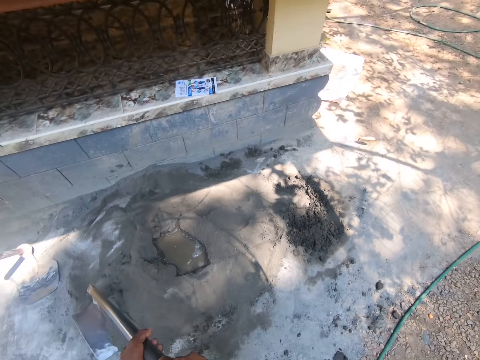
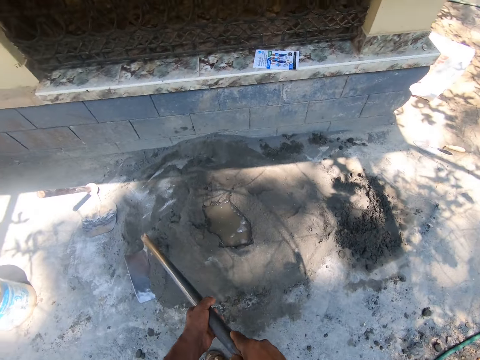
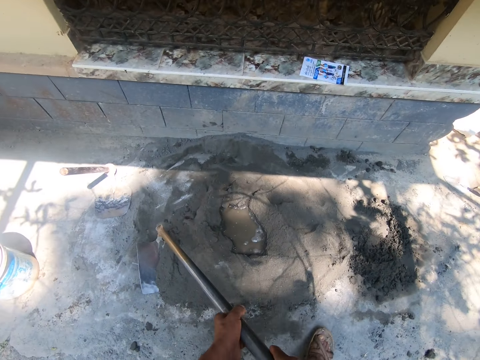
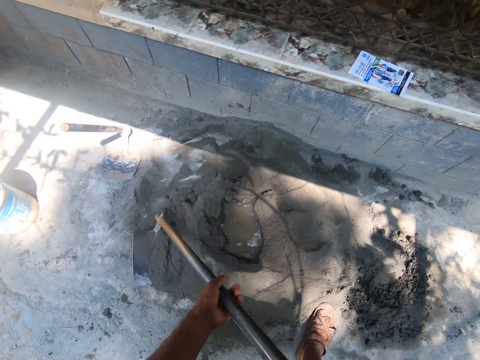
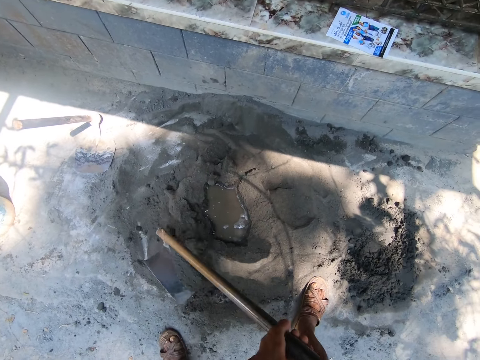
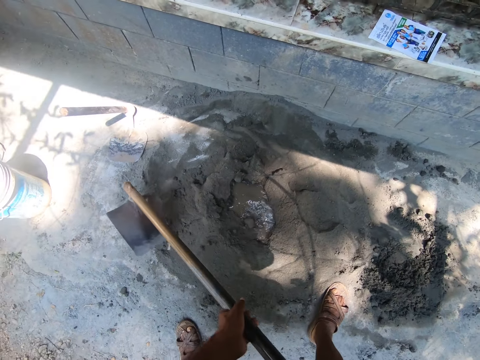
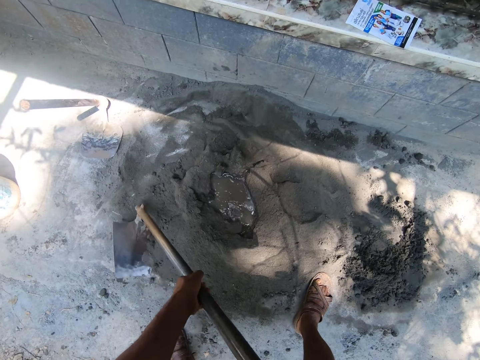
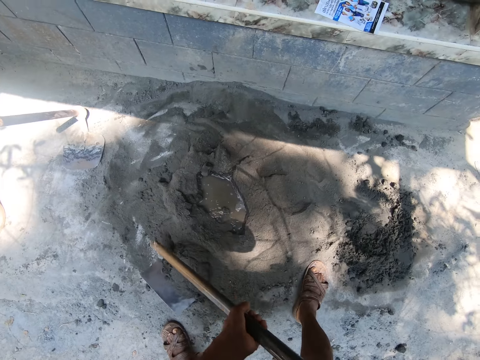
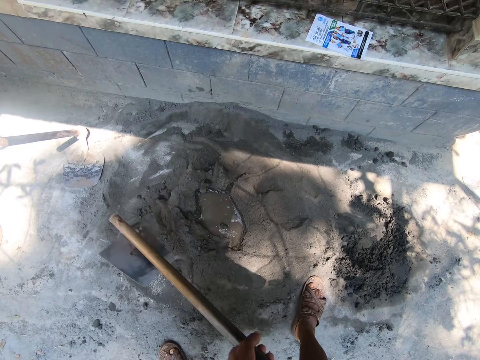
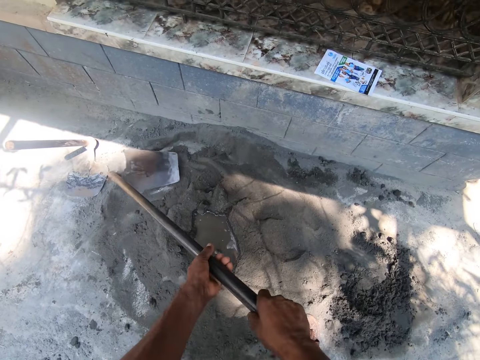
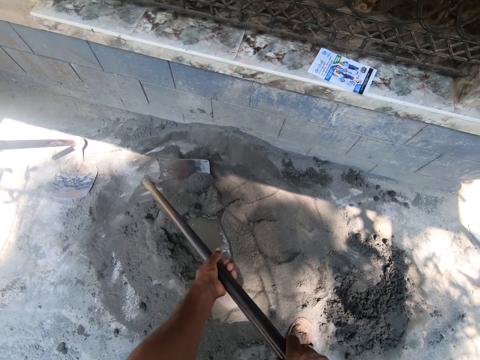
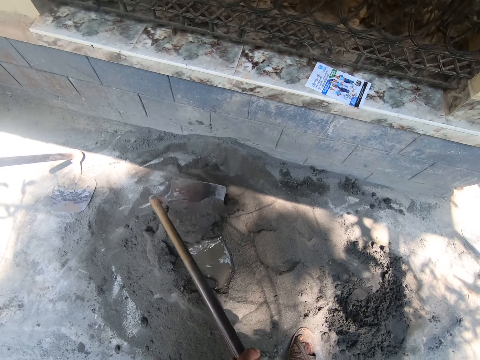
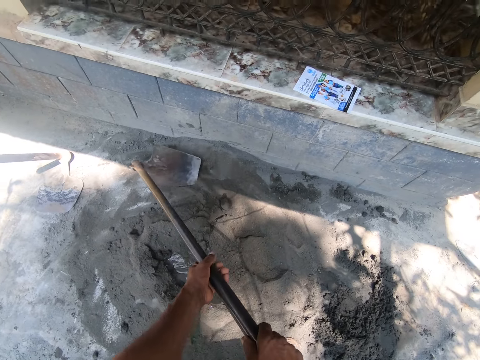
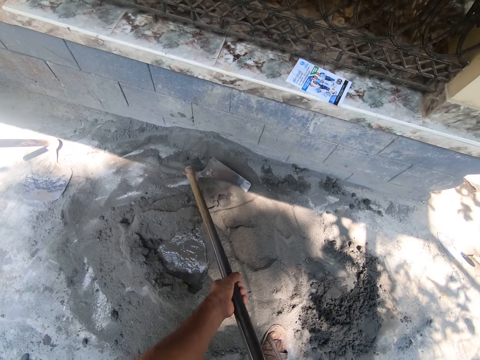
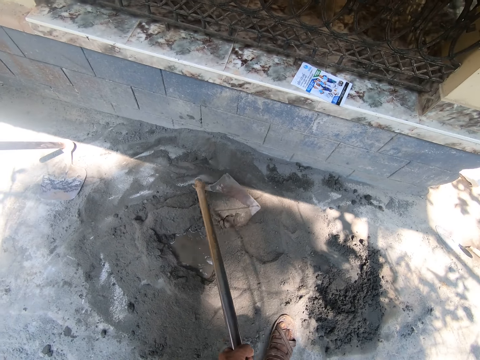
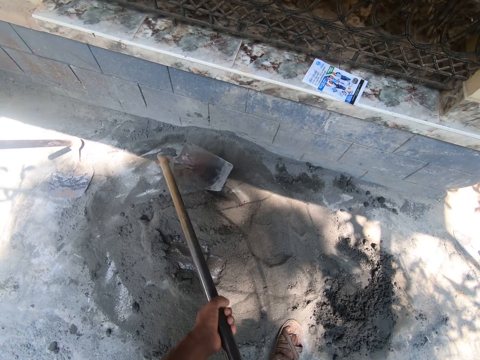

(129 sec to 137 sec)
The camera wearer looks around. They mix the cement with water.

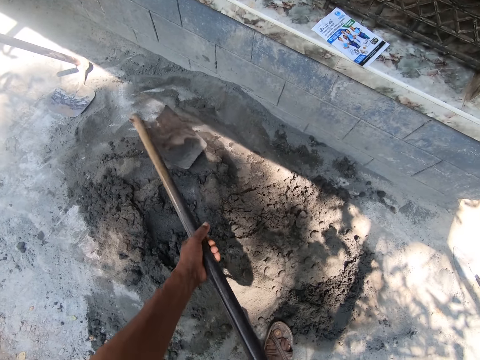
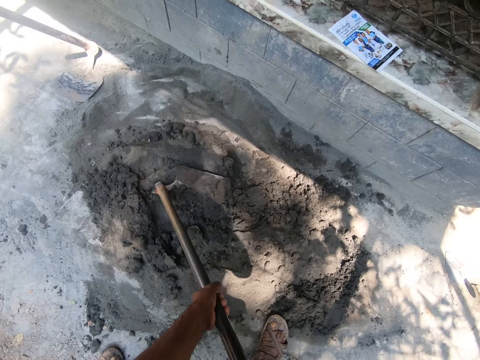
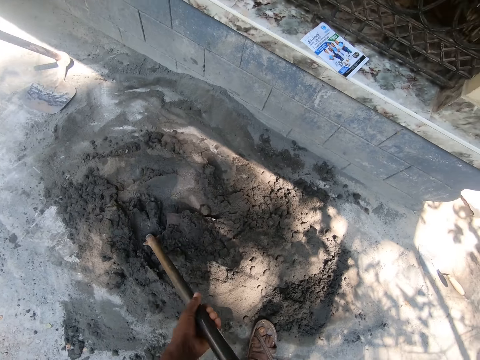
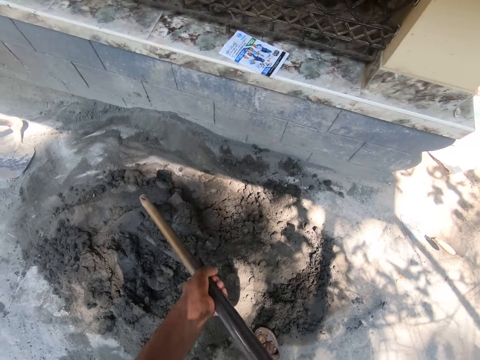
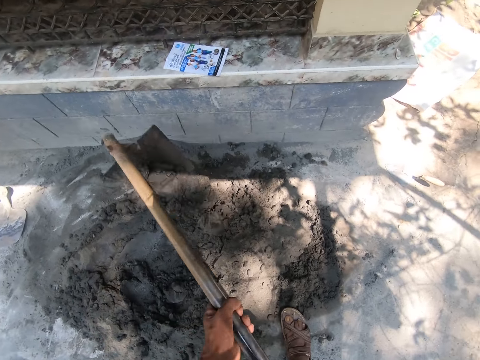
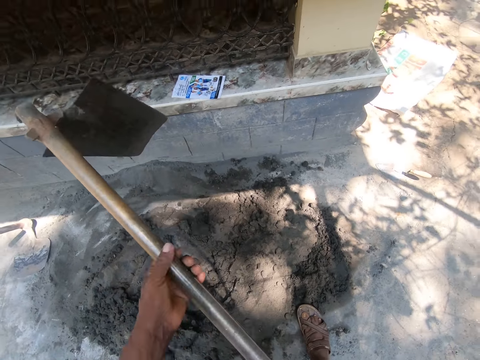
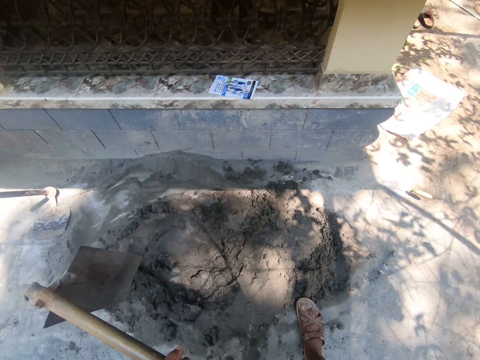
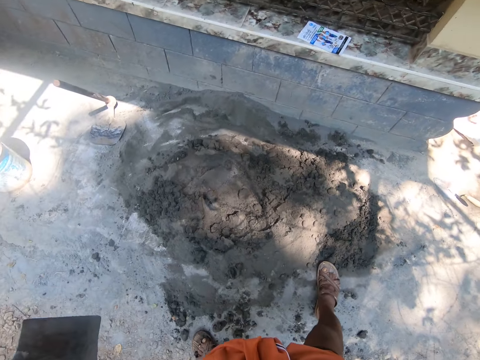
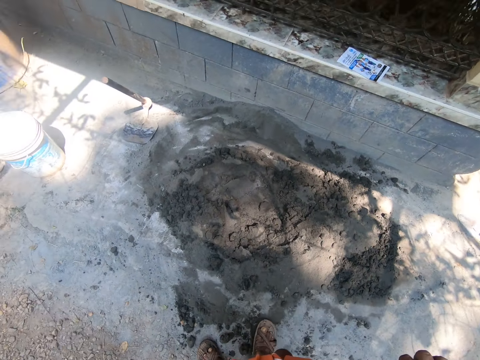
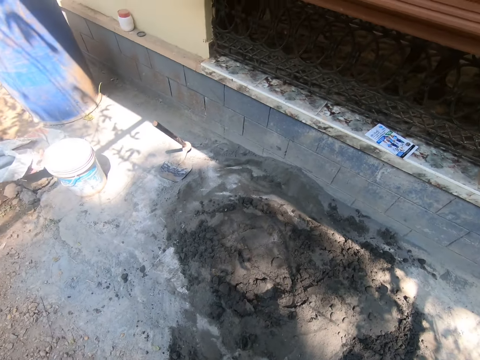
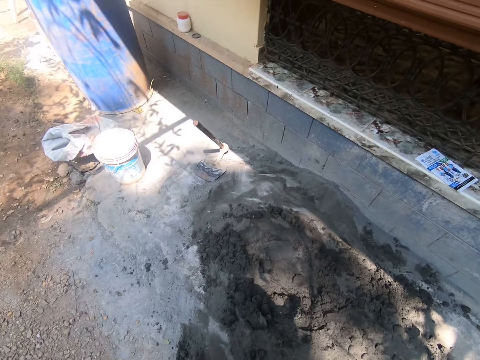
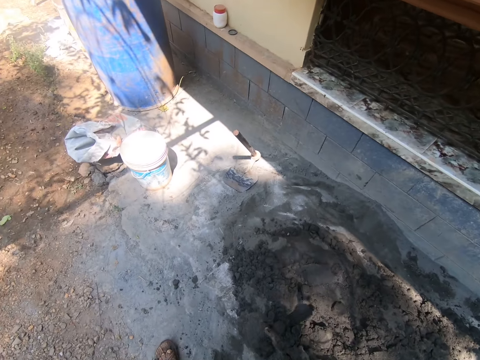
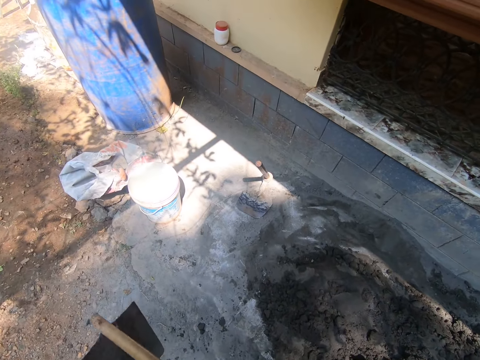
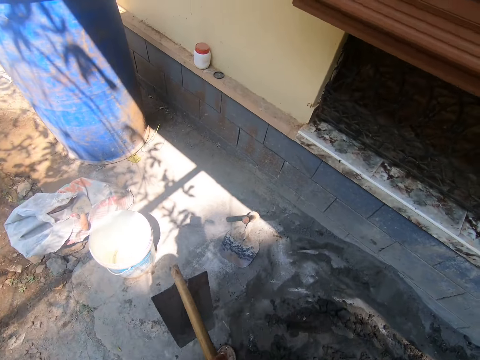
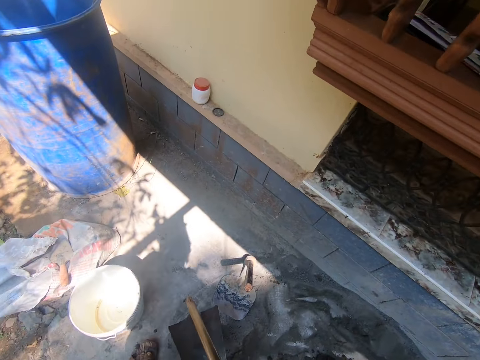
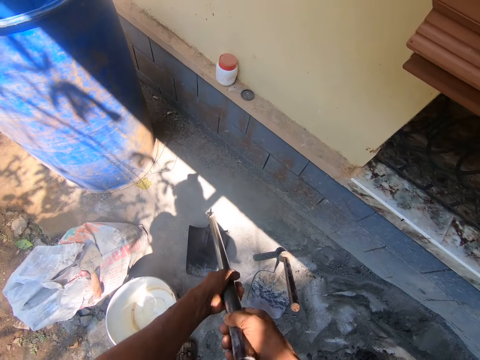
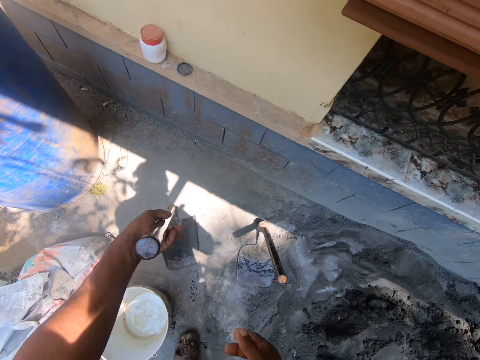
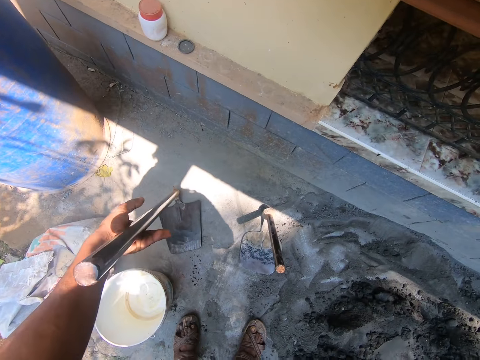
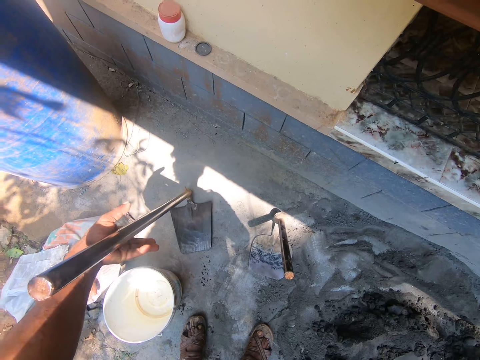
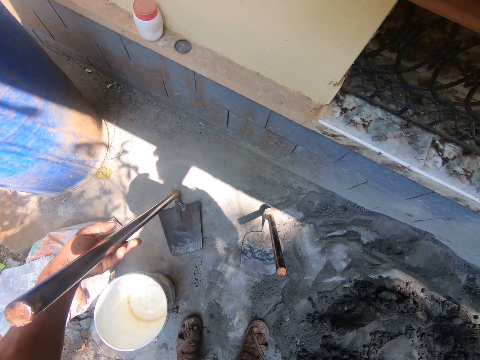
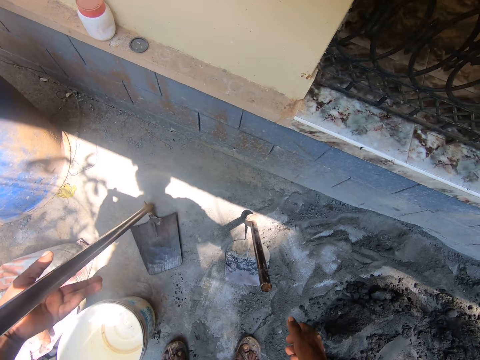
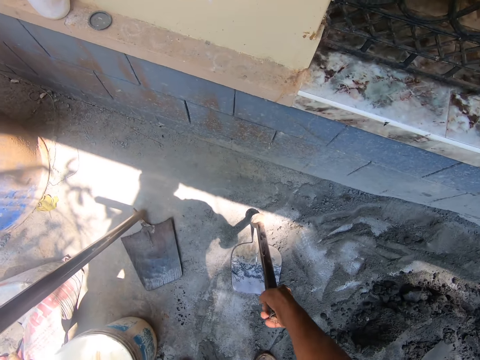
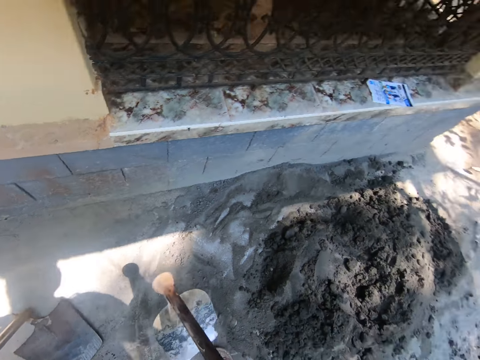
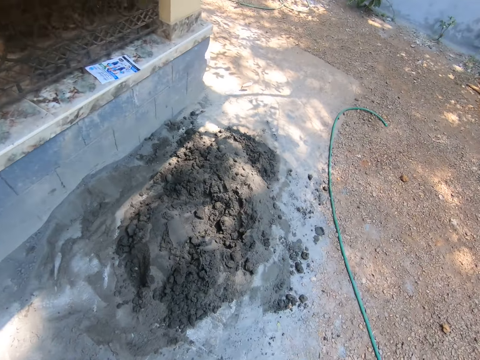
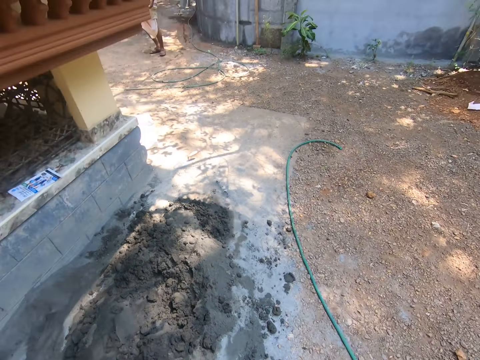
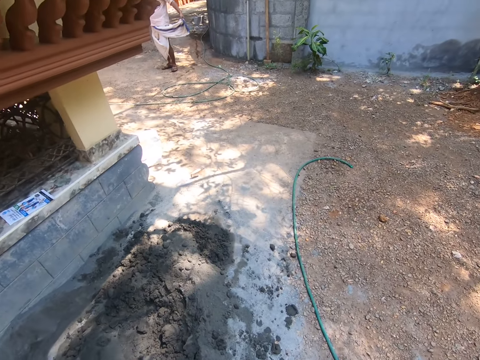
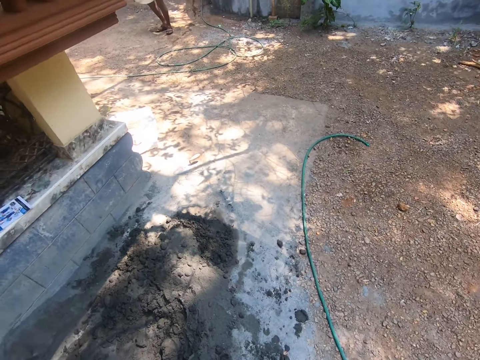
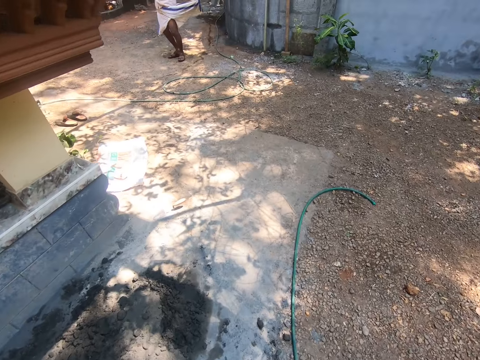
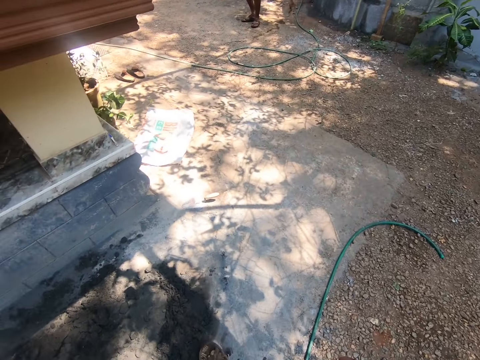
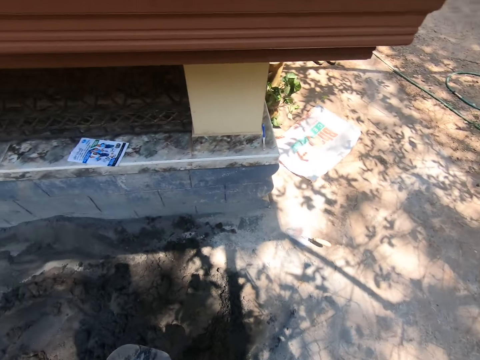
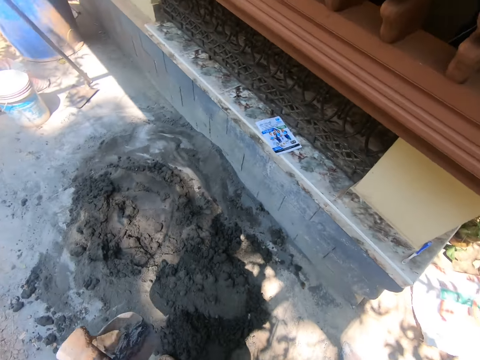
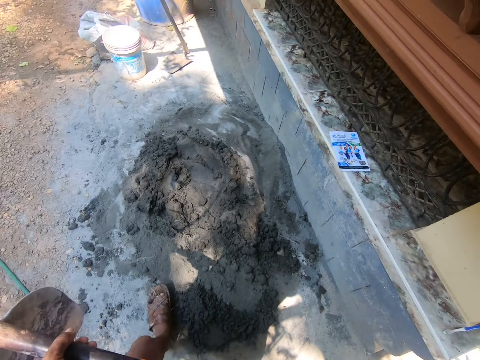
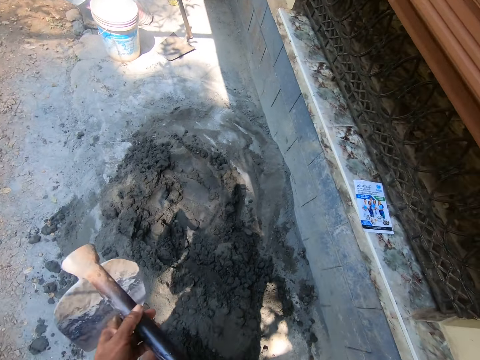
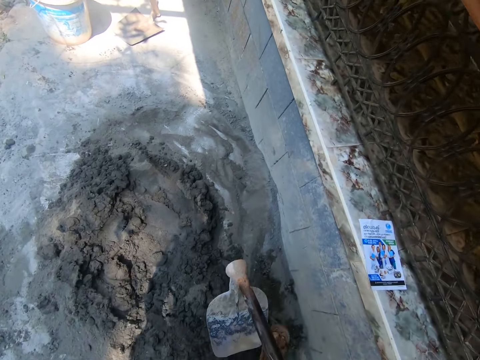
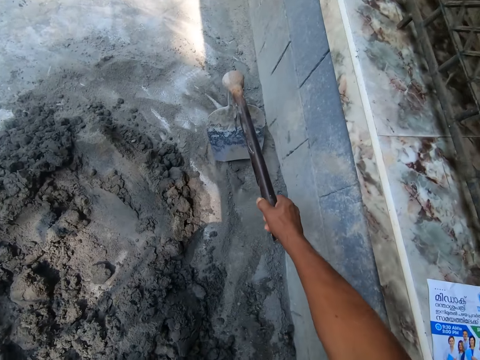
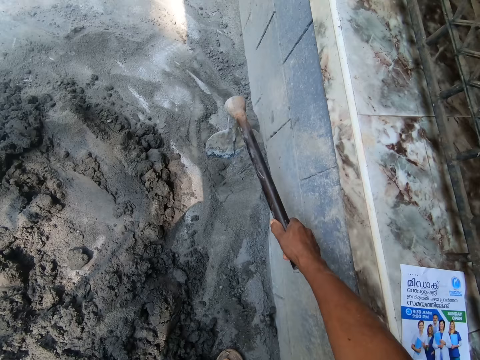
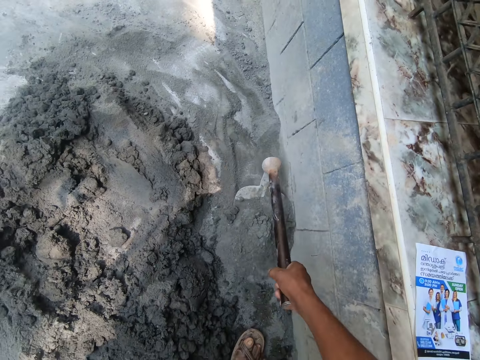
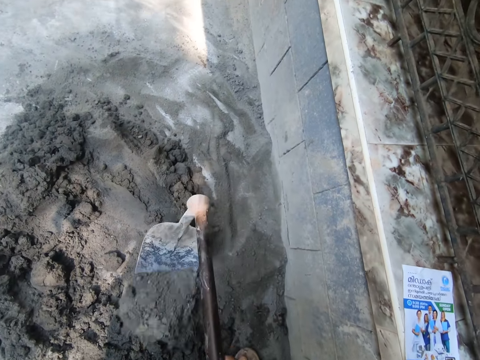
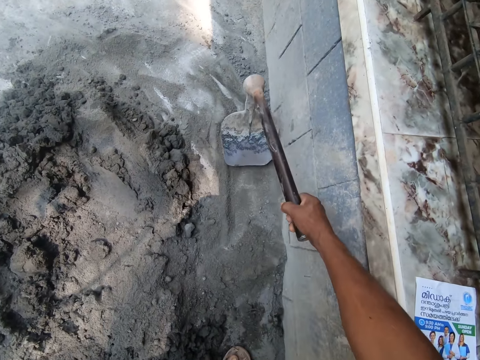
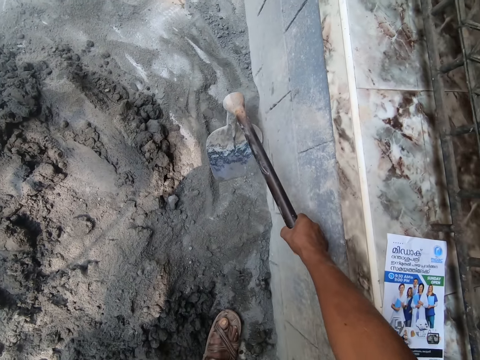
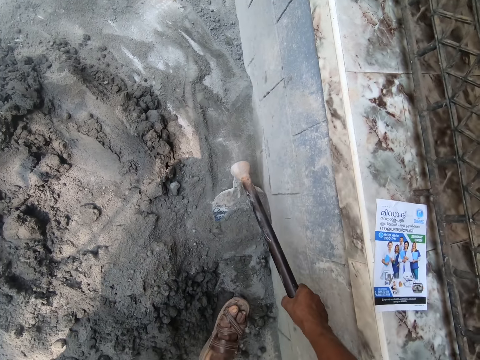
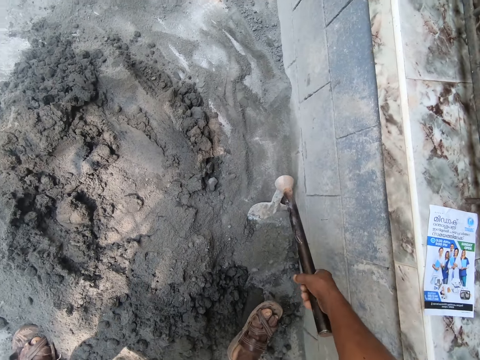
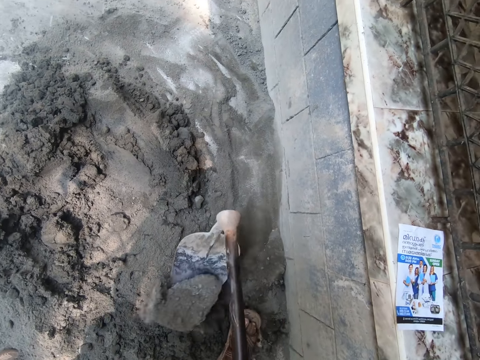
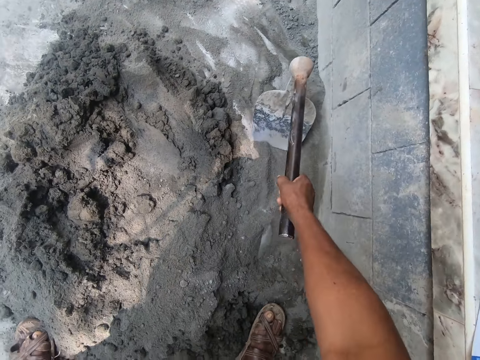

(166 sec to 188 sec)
The camera wearer lifts the hoe from the mortar with both hands. He drops the hoe on the floor with both hands. He picks up the hoe with his right hand. He looks around. He prepares the mortar with the hoe in his right hand. He mixes the cement with water.
